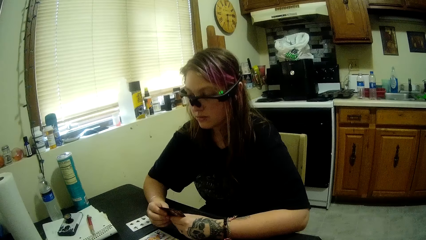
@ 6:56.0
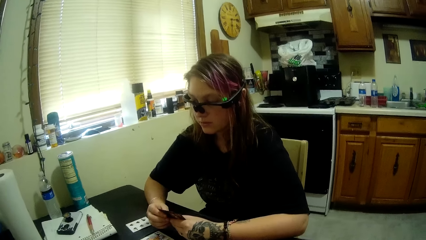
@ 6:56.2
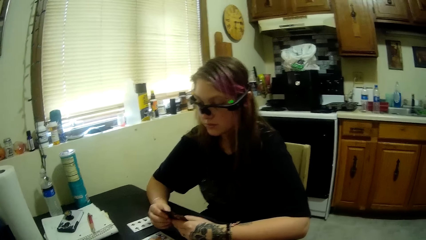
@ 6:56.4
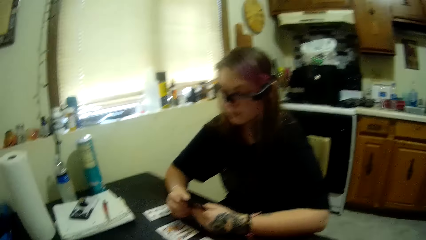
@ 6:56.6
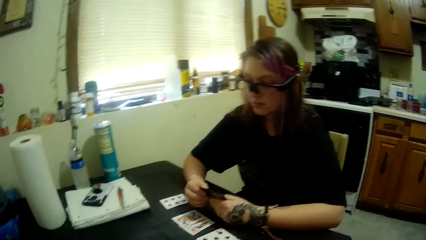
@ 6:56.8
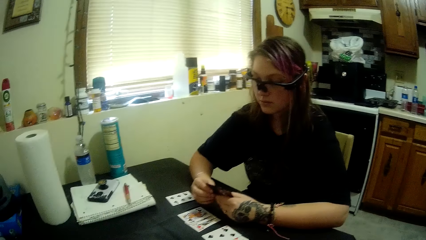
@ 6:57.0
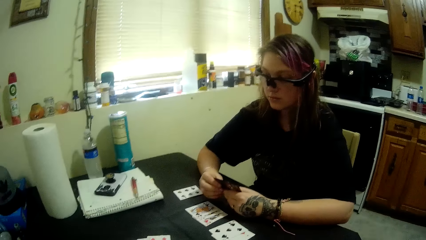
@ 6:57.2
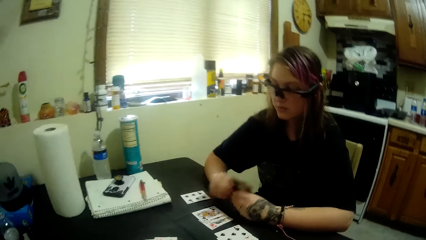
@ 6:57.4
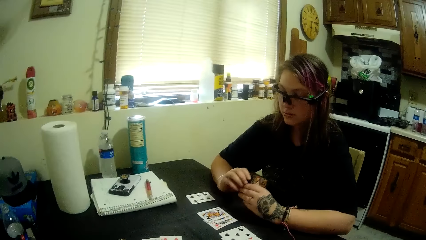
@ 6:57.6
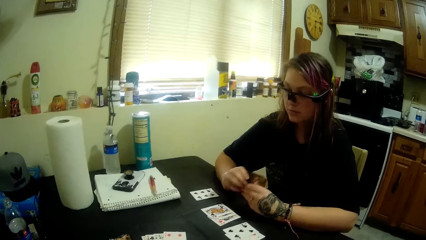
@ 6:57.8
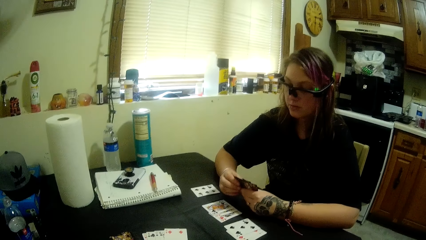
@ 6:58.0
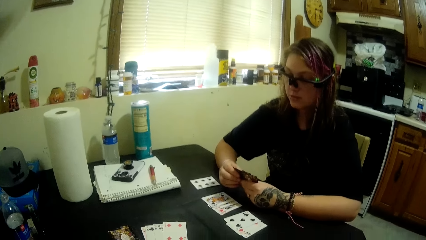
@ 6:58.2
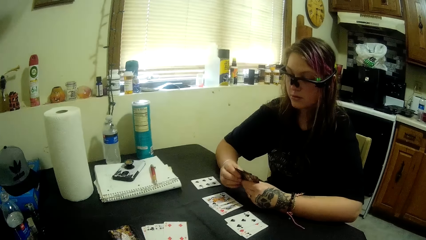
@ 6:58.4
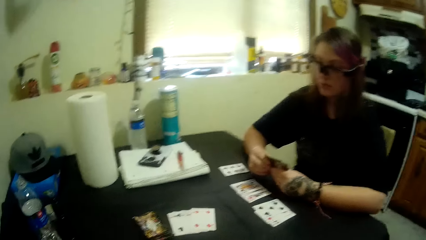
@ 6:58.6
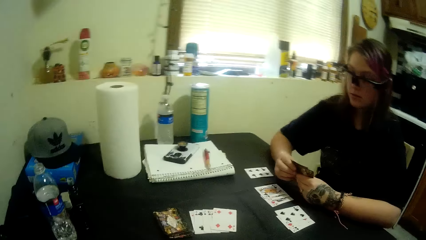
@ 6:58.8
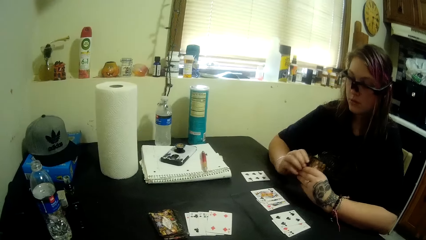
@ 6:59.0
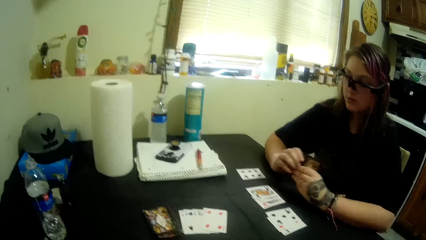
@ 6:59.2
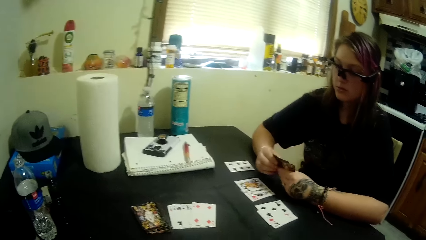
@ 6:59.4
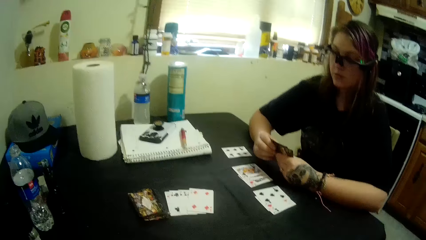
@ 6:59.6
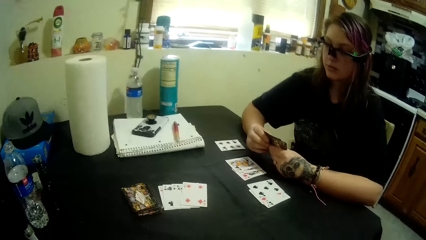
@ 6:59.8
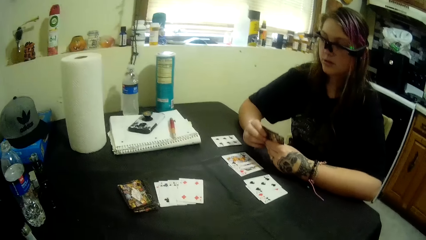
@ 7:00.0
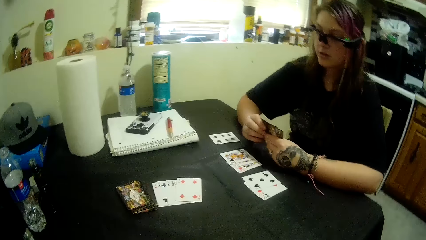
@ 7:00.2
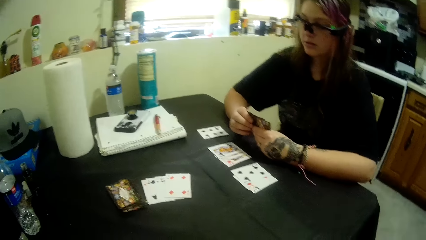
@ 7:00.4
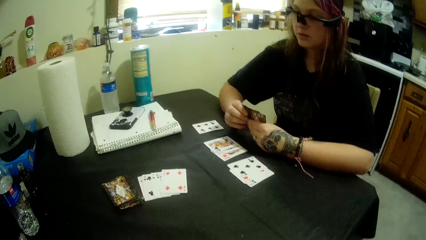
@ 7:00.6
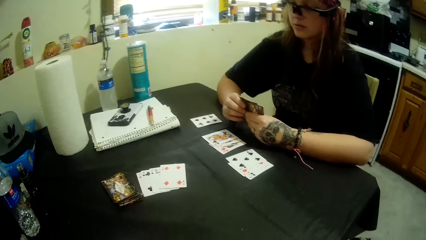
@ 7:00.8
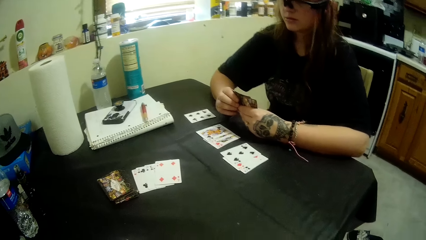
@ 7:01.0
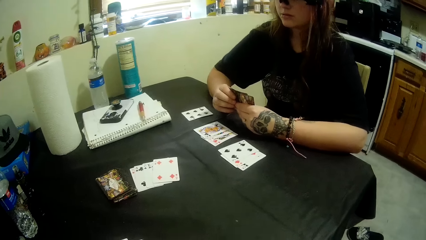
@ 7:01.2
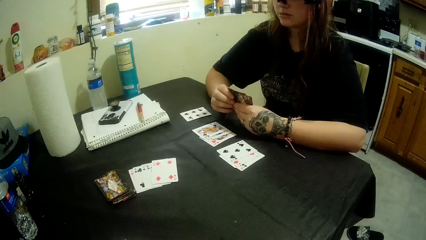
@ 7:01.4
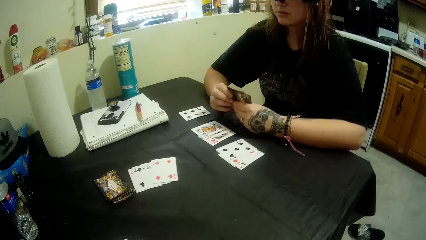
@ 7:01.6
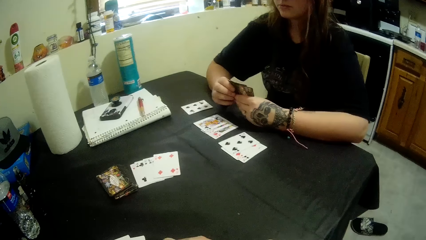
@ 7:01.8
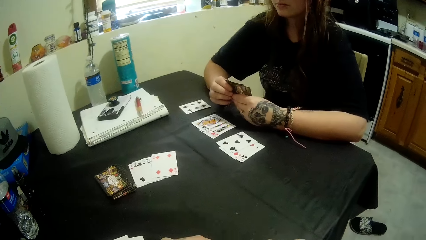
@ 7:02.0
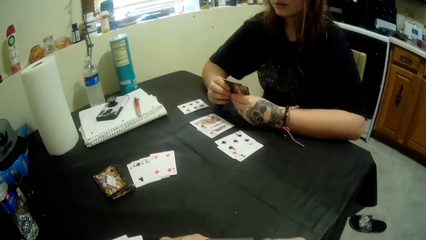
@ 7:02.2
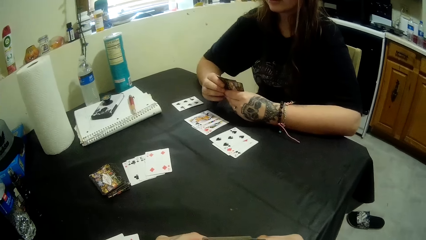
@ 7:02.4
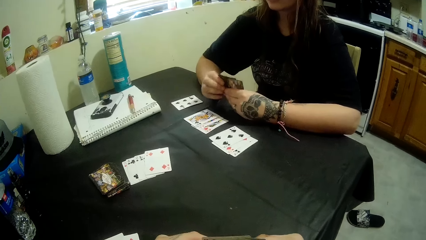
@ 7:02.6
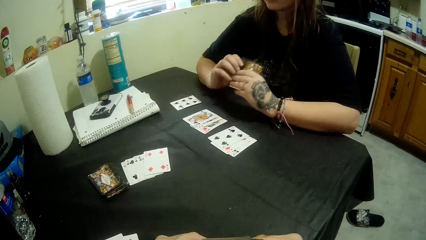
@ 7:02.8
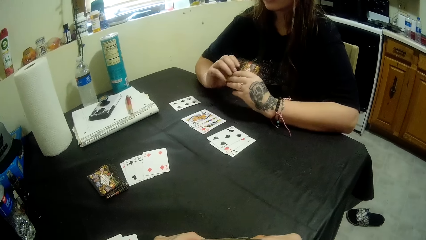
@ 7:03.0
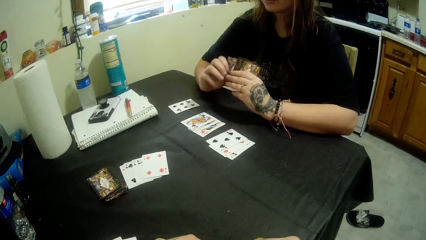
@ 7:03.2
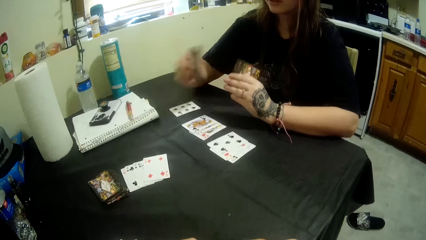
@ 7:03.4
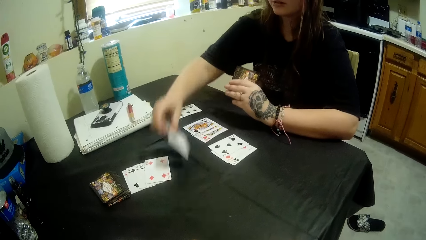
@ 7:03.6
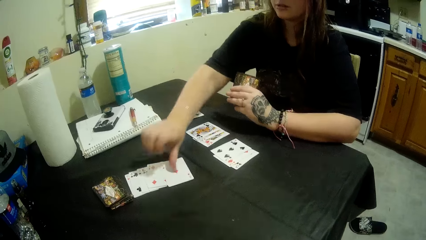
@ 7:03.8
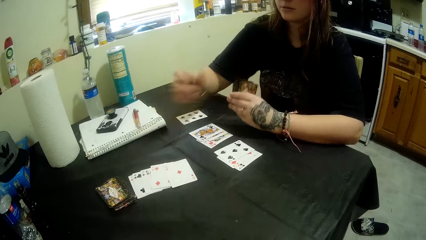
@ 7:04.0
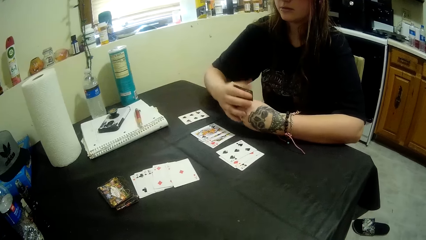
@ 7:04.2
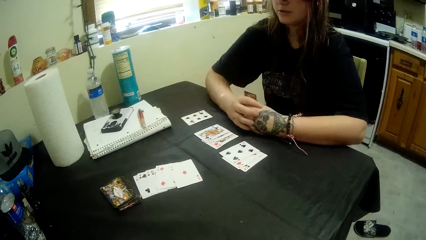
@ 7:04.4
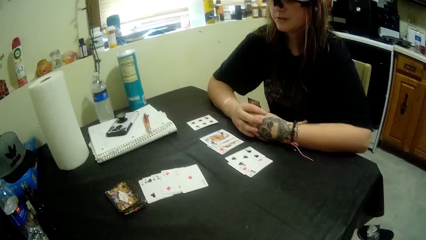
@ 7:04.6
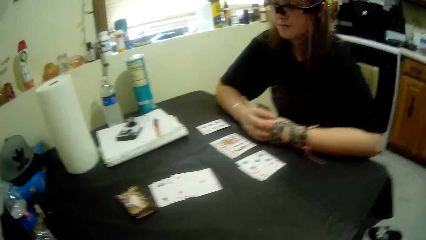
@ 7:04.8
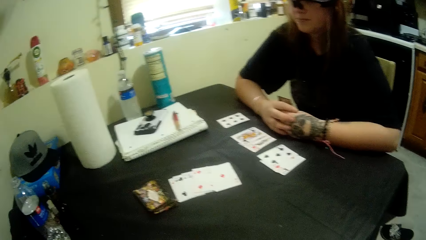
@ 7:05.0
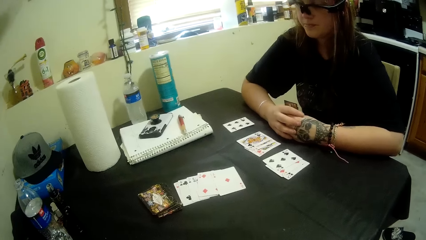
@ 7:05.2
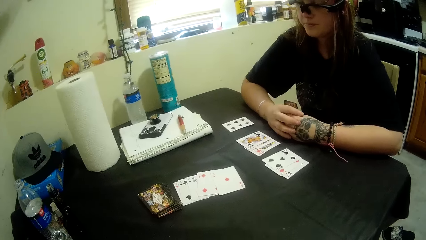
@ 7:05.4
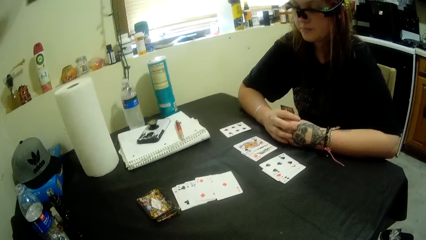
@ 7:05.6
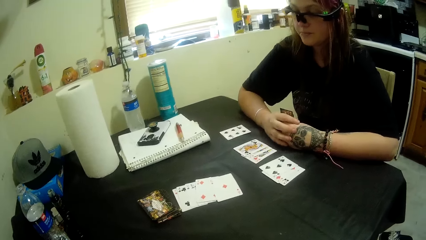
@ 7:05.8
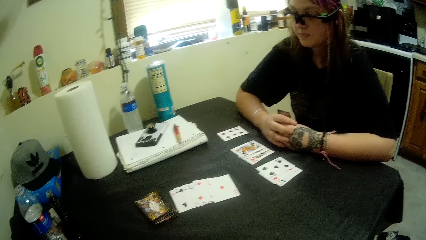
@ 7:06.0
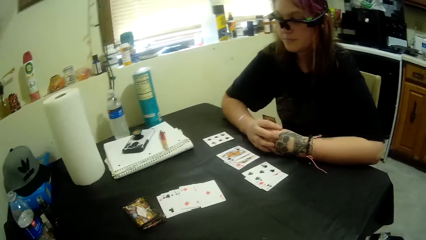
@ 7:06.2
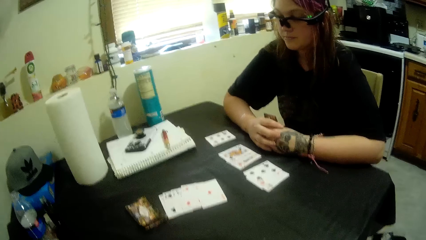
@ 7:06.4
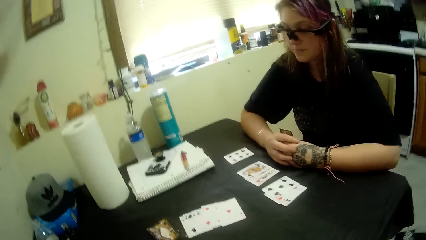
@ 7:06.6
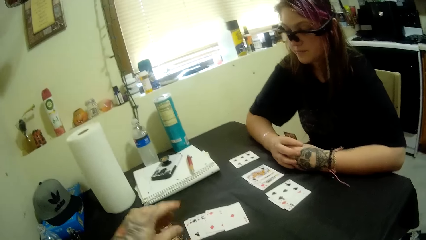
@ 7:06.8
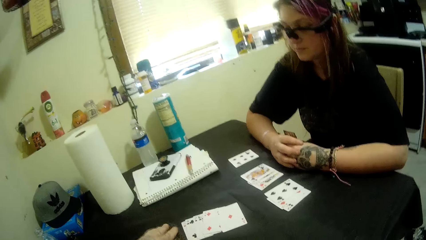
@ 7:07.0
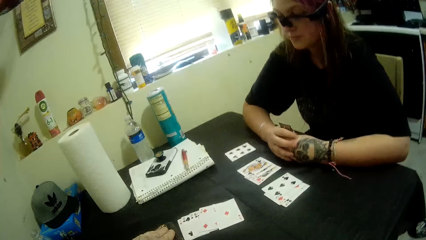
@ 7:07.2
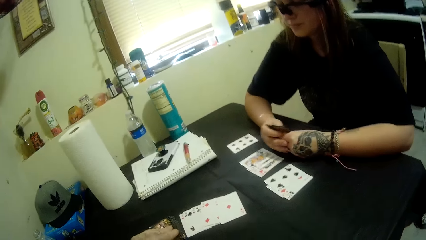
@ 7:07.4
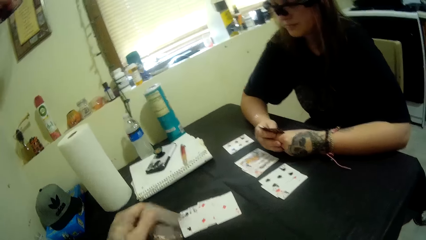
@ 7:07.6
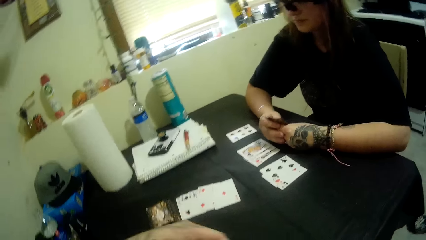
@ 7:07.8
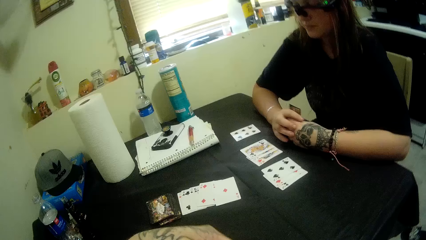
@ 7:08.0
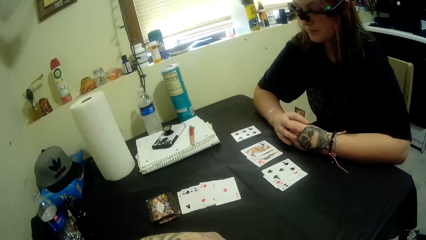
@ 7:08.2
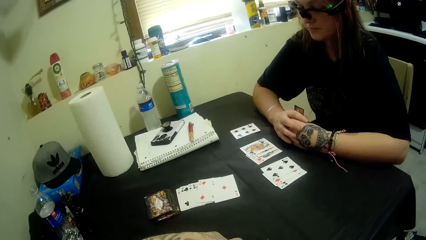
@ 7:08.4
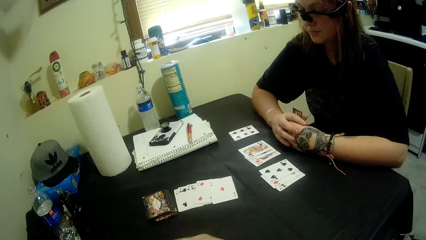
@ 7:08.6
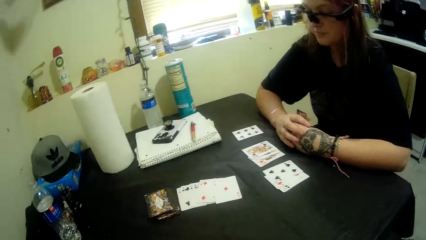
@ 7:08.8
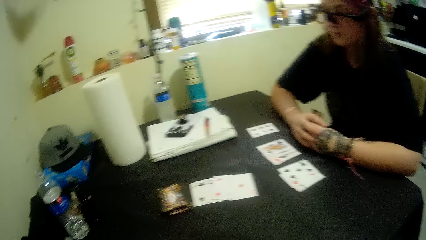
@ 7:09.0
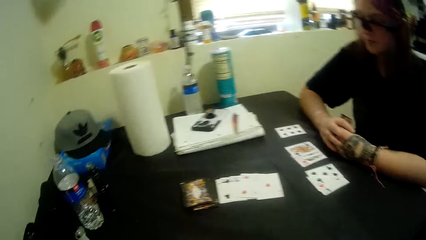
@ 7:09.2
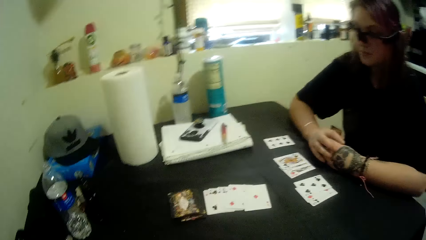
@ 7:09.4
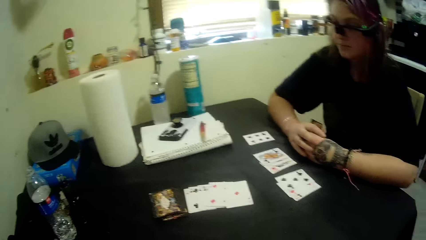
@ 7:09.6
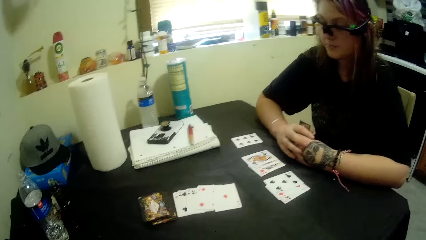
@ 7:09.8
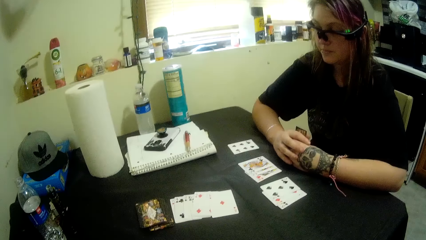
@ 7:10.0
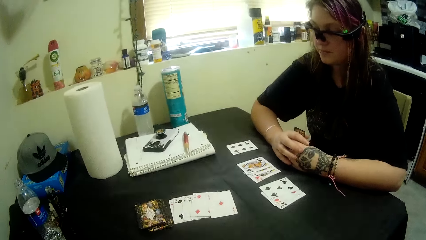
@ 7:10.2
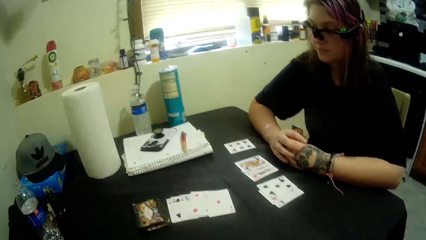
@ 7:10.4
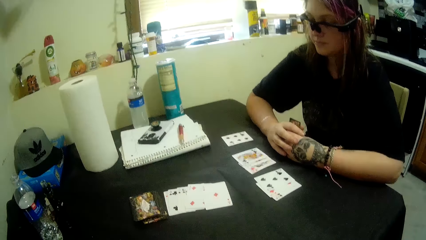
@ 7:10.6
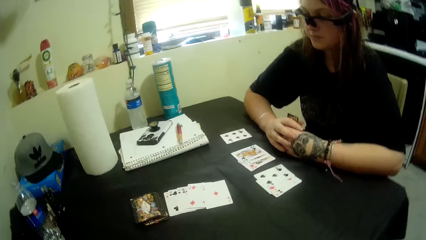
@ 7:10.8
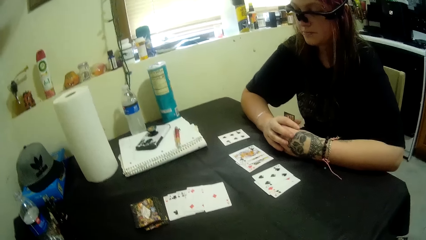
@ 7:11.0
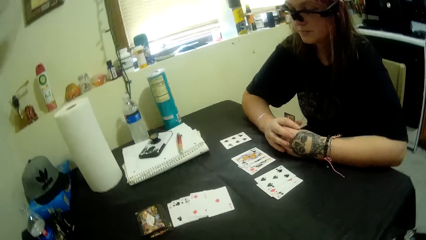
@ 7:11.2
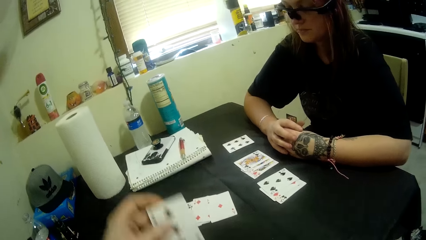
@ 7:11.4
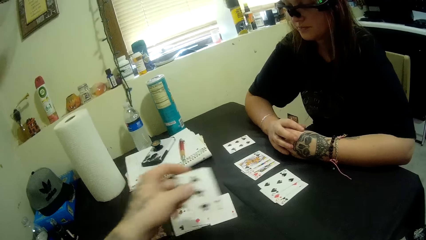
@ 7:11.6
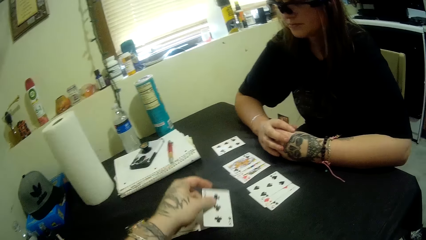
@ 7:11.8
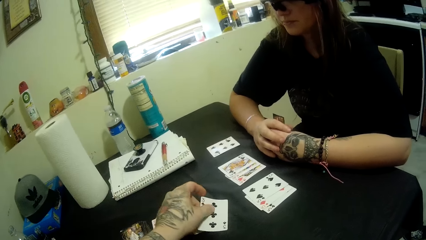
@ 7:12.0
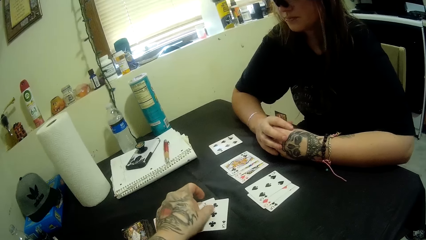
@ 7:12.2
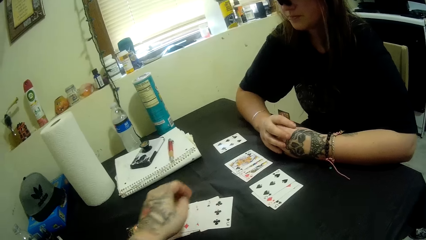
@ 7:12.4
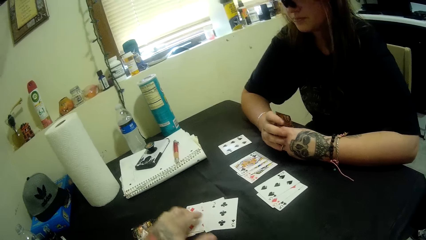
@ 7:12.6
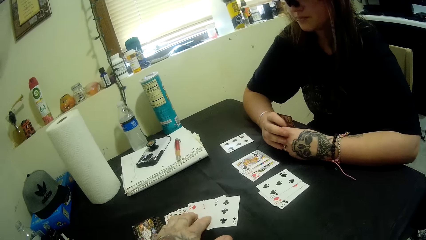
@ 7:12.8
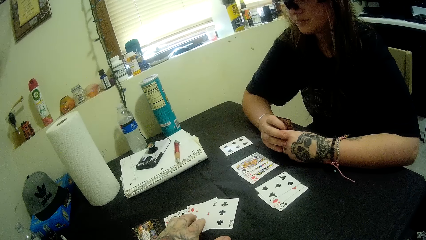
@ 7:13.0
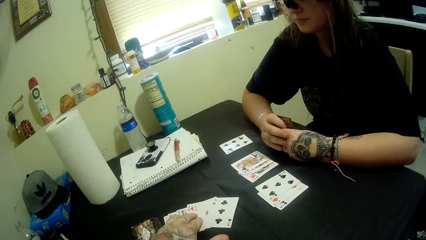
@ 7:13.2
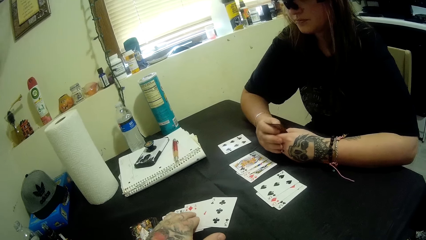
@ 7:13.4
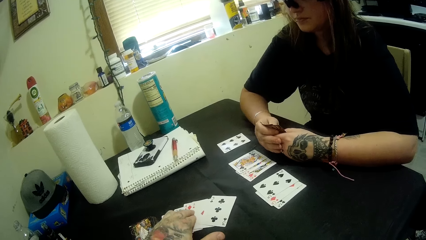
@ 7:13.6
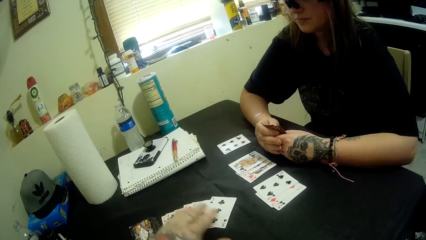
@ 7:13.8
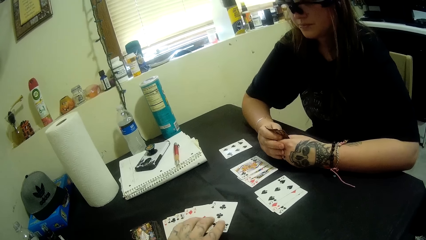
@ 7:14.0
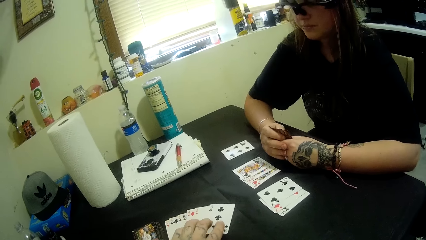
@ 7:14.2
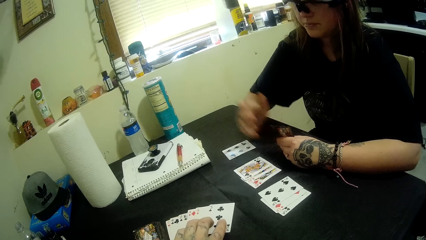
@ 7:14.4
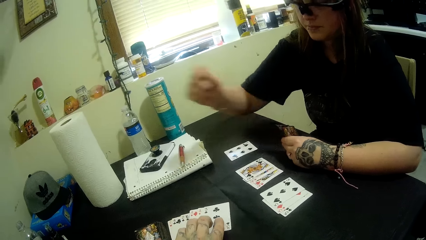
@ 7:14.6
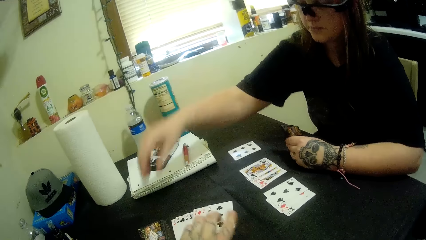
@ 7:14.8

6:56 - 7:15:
The woman places a card on the table with her right hand. The camera wearer picks up a card. She places a card on the table with her right hand.
